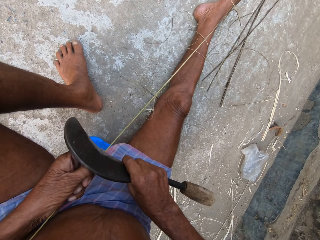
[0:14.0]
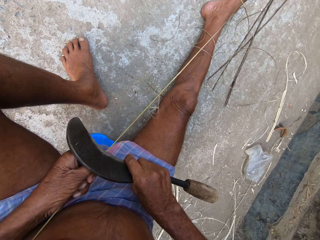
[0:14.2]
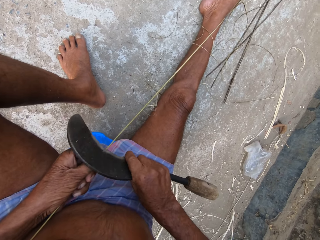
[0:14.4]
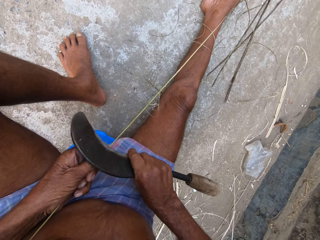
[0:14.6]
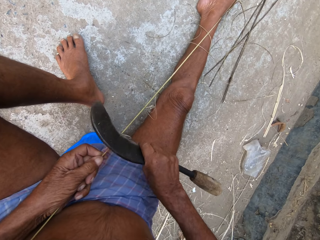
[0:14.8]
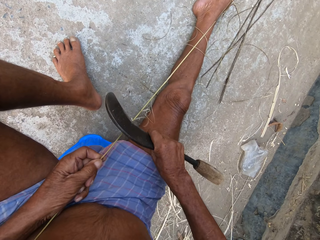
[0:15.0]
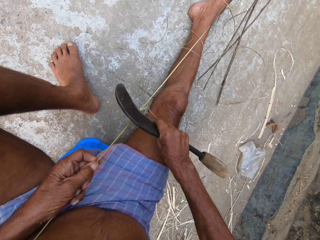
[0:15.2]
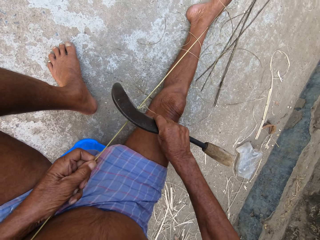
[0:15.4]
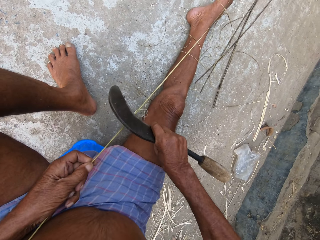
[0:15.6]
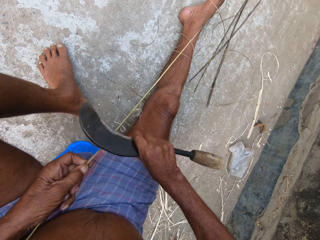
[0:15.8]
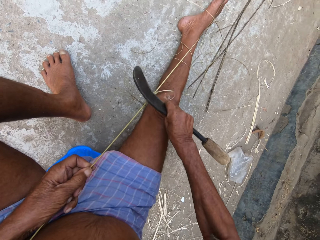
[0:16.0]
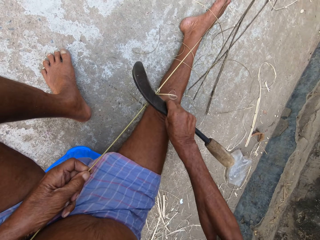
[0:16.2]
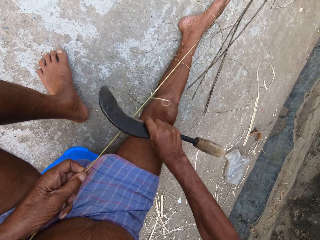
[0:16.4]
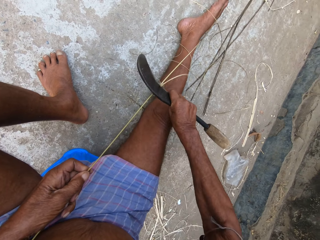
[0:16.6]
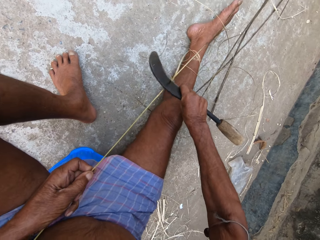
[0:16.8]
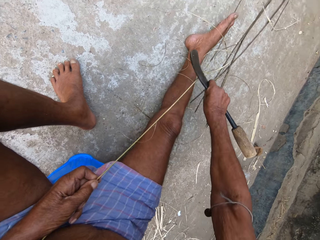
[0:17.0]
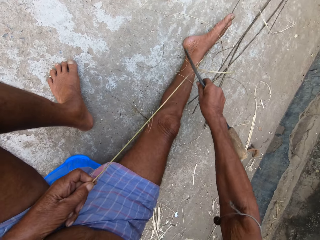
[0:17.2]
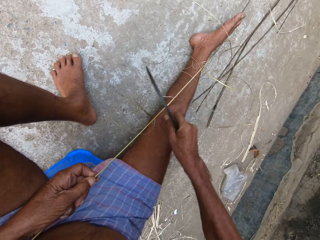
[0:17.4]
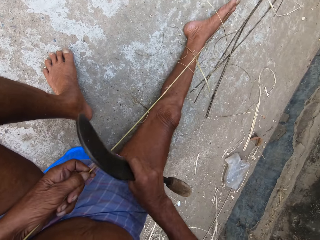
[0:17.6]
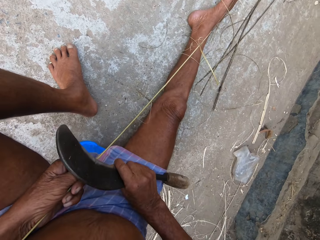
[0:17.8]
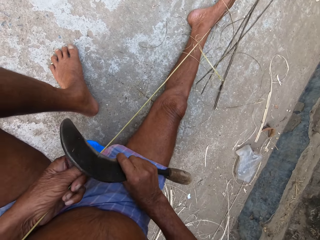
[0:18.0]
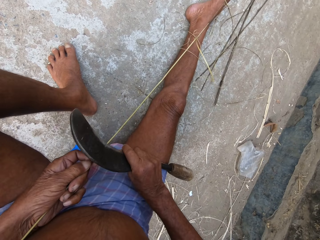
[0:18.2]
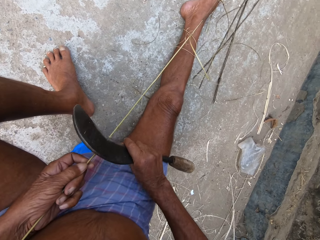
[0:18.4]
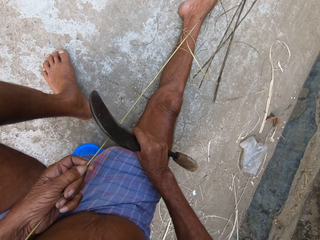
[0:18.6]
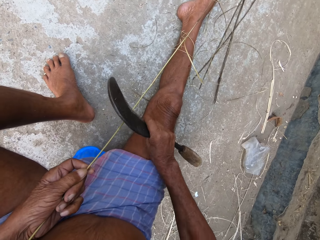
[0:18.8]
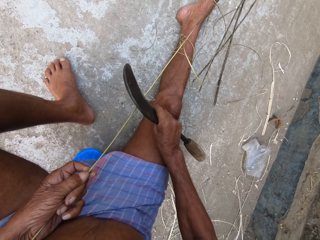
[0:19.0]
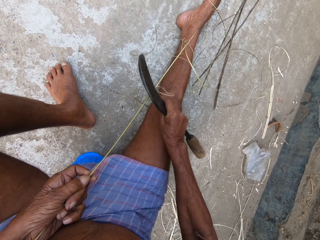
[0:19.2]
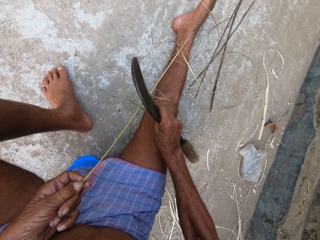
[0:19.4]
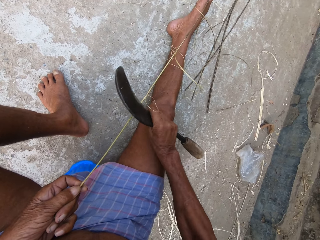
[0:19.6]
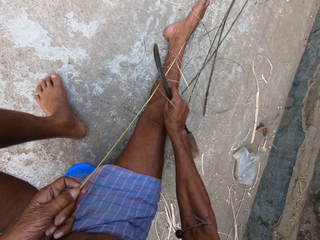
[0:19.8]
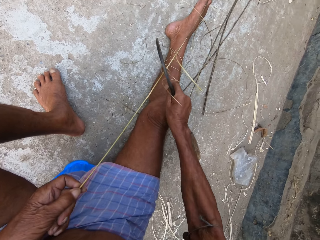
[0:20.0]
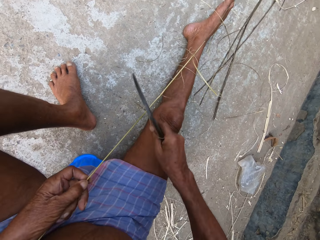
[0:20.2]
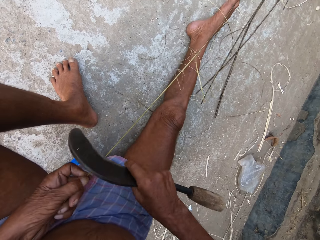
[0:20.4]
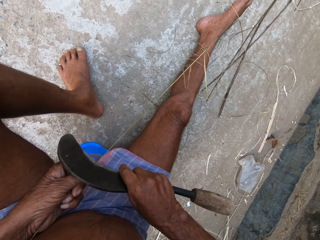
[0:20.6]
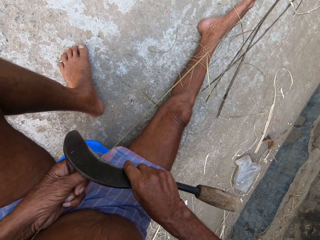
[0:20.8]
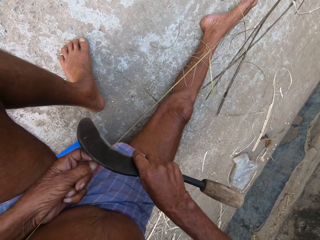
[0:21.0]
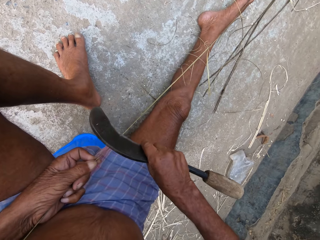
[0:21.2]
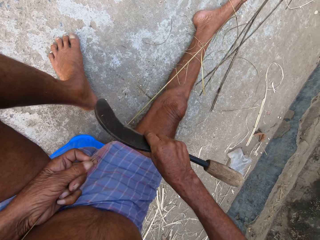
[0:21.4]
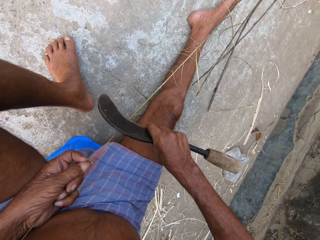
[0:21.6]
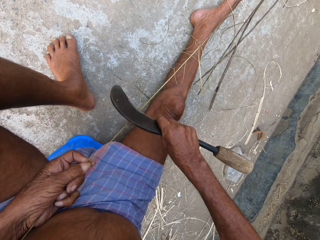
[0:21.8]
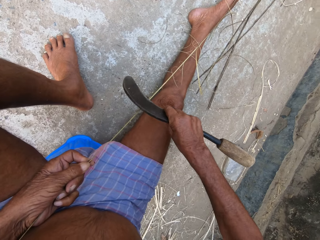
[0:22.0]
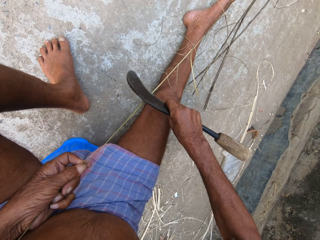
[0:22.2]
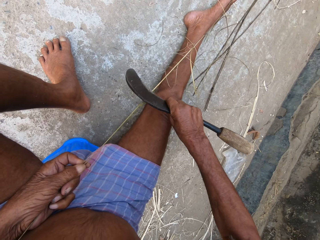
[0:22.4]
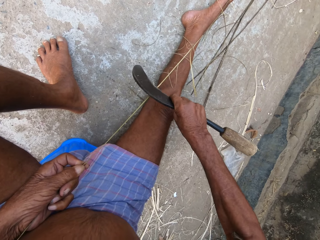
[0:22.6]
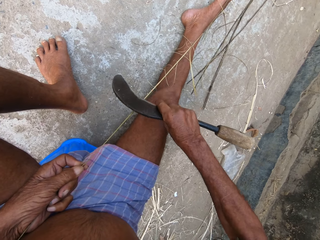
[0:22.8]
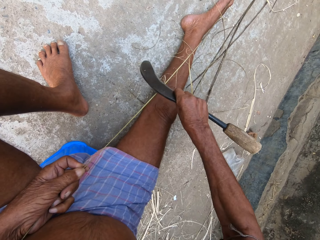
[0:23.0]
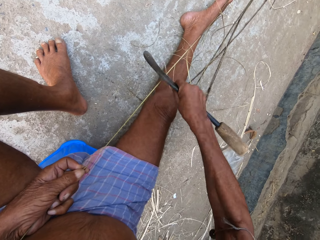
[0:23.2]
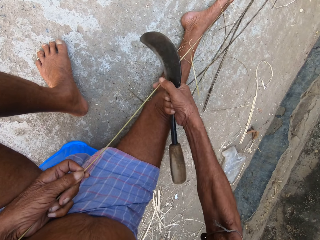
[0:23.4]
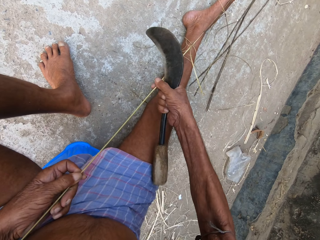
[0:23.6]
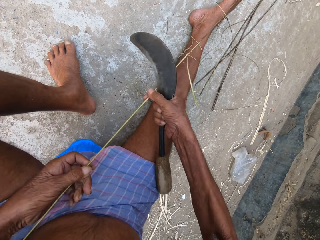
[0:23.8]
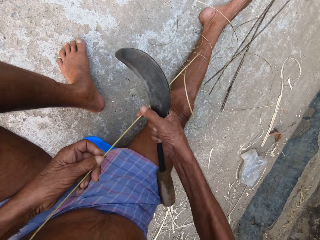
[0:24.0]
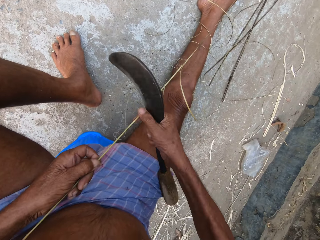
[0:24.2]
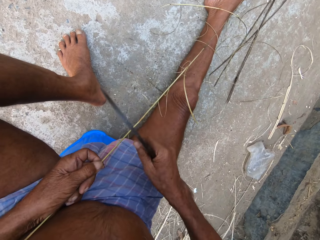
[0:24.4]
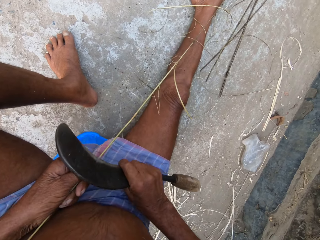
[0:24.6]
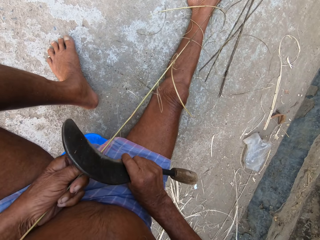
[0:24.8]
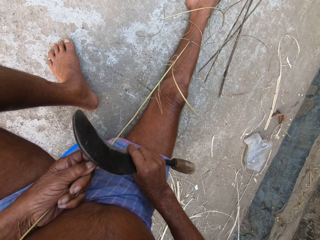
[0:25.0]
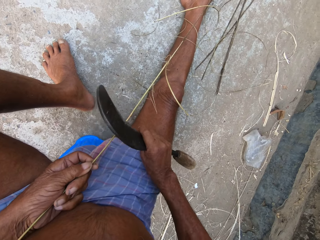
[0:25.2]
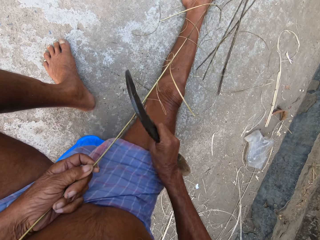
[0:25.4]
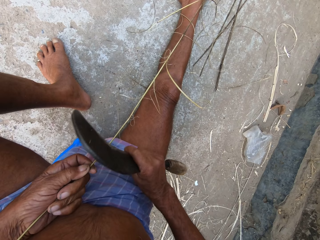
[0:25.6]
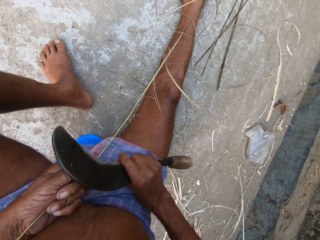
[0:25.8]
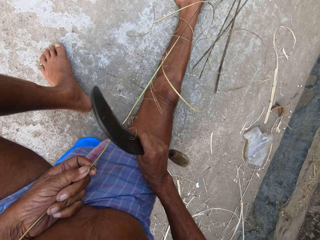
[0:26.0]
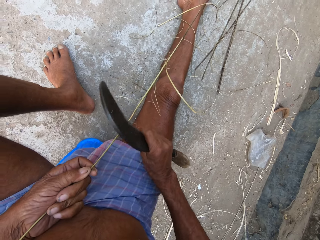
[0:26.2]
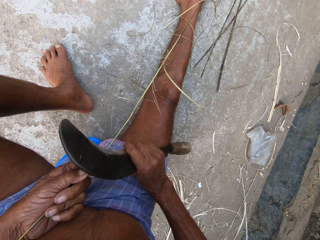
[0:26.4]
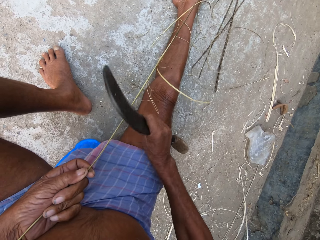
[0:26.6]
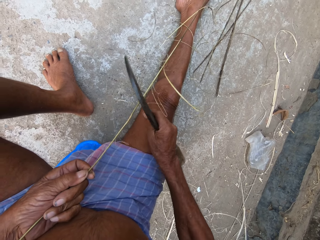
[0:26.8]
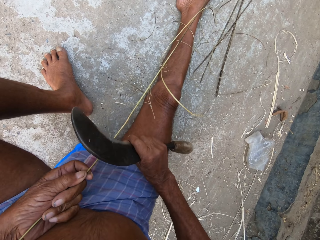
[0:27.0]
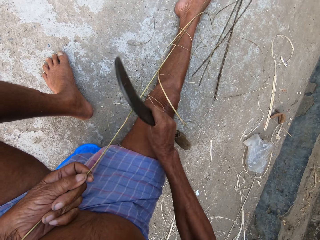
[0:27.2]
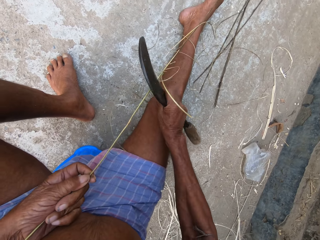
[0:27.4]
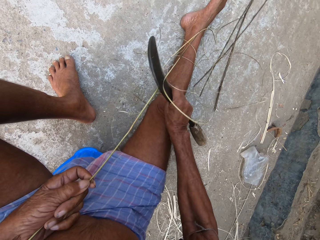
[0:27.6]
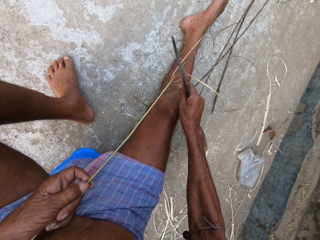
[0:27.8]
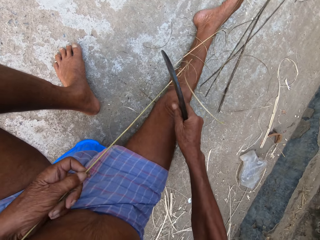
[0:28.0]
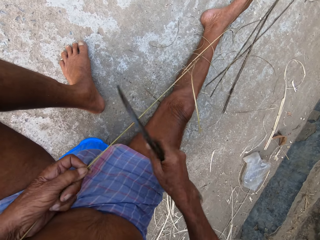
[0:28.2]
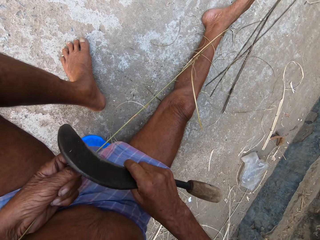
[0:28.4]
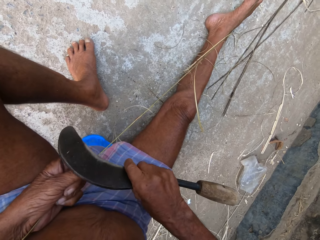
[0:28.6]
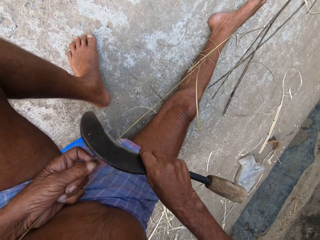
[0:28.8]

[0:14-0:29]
The camera wearer carves the sisal using a sickle. They stretch the sisal. They carve the sisal using the sickle.

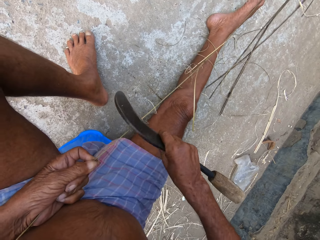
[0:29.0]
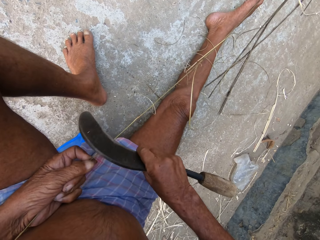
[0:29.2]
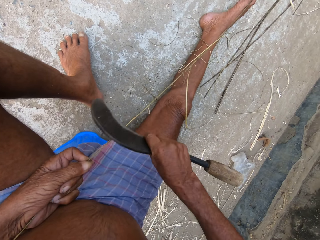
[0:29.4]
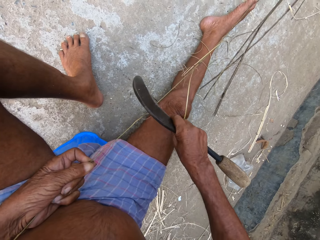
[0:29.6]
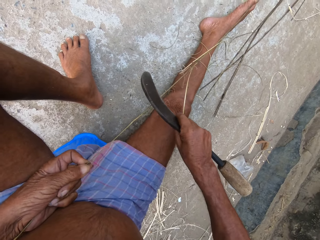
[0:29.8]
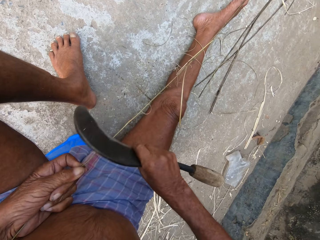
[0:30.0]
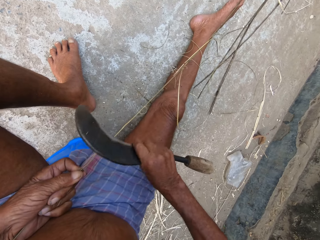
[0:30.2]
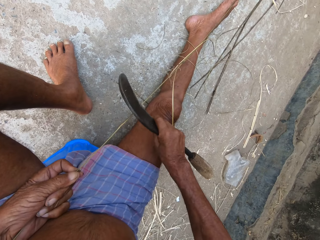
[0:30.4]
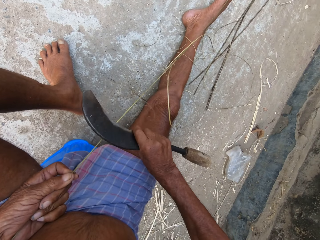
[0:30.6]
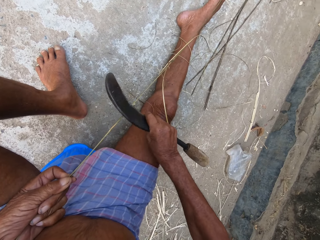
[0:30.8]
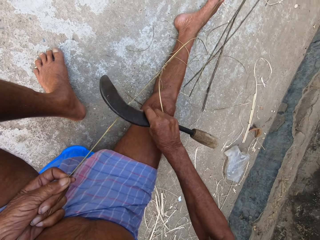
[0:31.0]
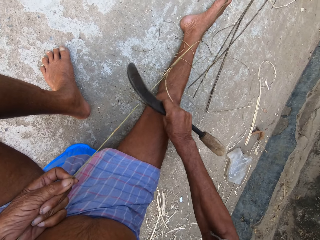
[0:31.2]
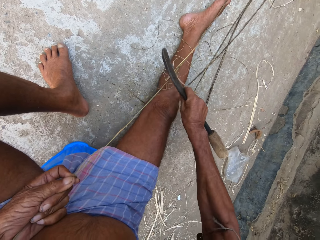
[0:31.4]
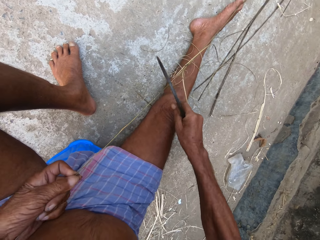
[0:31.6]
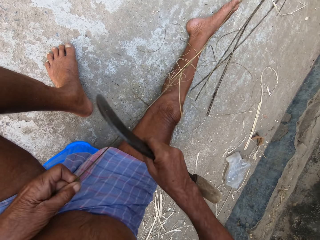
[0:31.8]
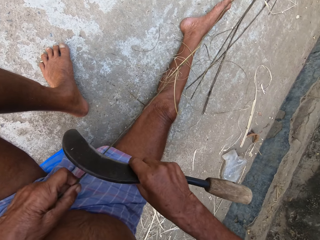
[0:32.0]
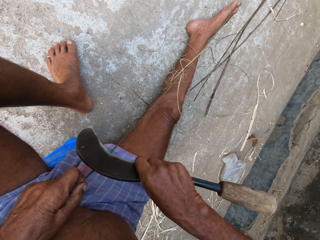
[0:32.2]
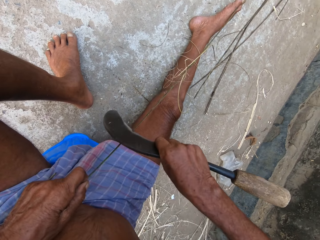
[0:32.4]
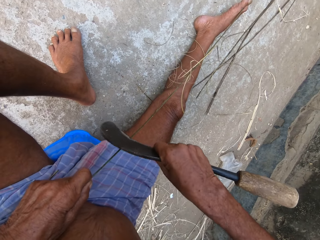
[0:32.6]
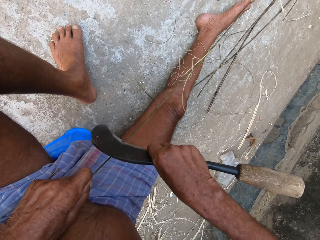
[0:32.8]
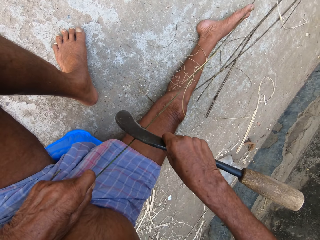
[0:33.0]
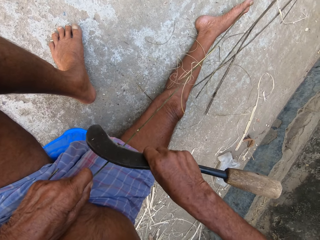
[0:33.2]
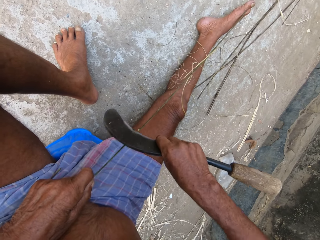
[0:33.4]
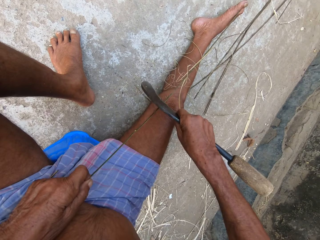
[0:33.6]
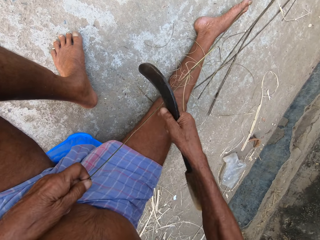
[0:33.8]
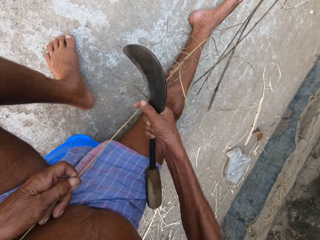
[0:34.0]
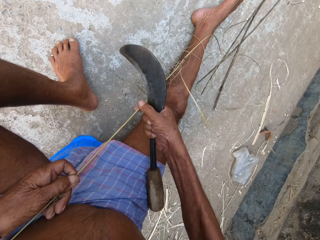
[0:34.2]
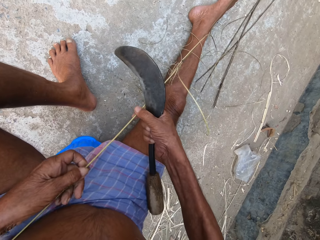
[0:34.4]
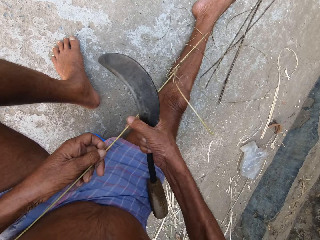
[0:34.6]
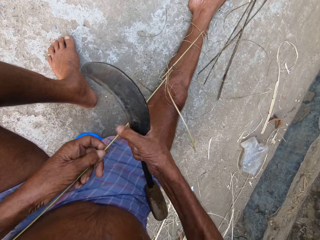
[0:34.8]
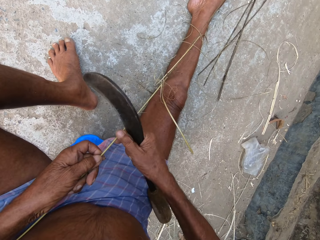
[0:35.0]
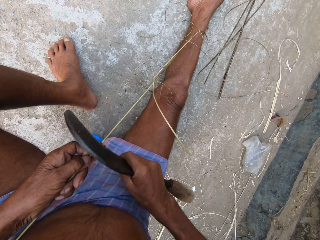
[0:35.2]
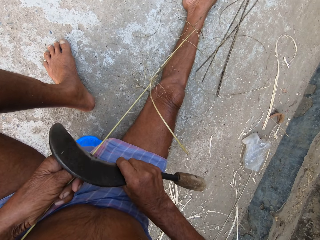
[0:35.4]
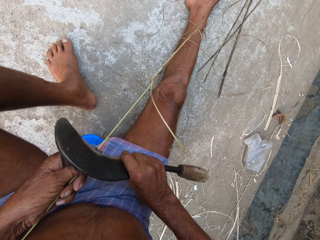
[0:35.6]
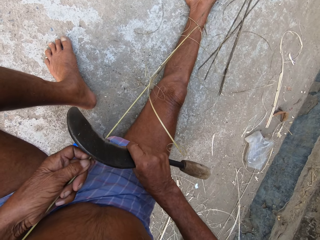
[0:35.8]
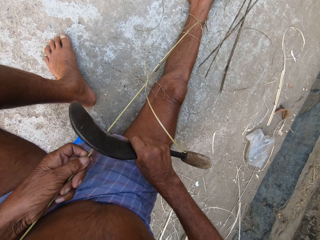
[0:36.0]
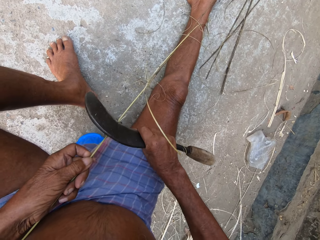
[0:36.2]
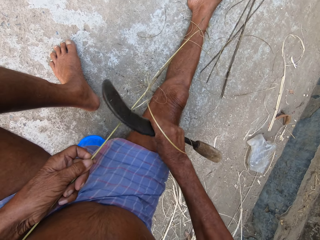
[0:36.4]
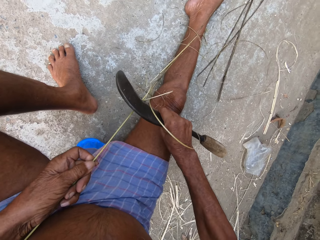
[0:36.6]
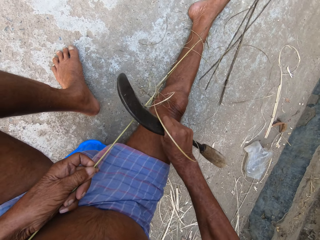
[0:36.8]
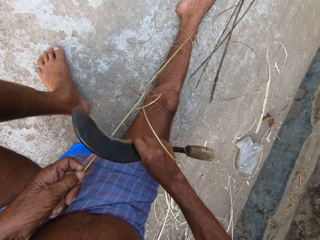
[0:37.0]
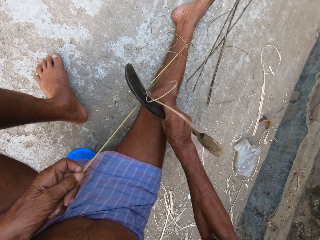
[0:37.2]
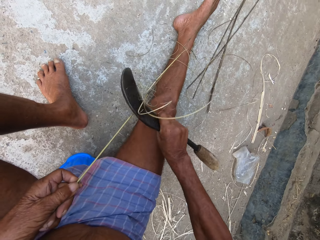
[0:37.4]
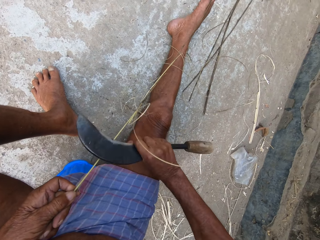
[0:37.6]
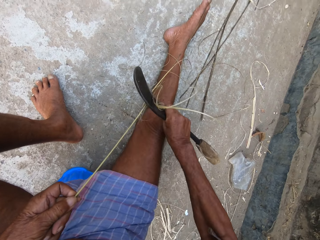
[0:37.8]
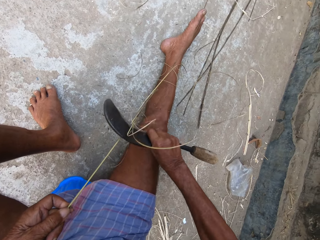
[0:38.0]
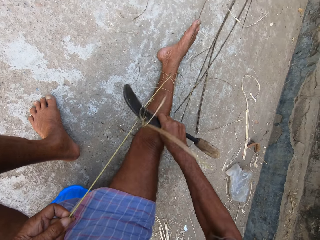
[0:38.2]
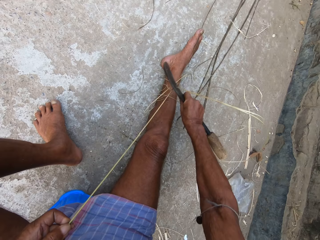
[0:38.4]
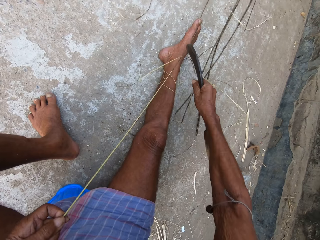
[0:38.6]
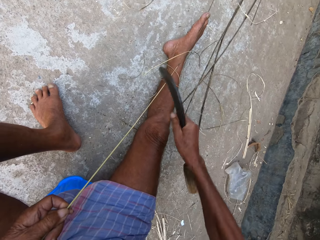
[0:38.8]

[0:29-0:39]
The camera wearer holds the sisal or bamboo cane. He trims the bamboo cane with the sickle in his right hand.
